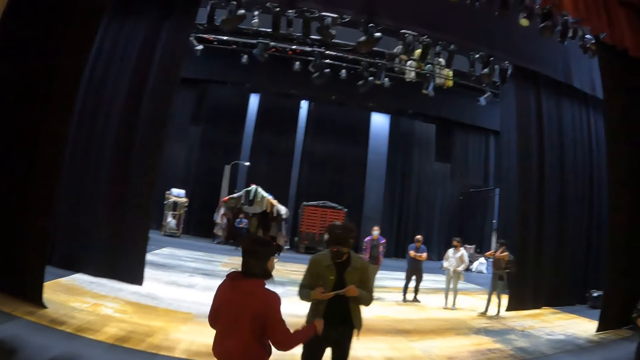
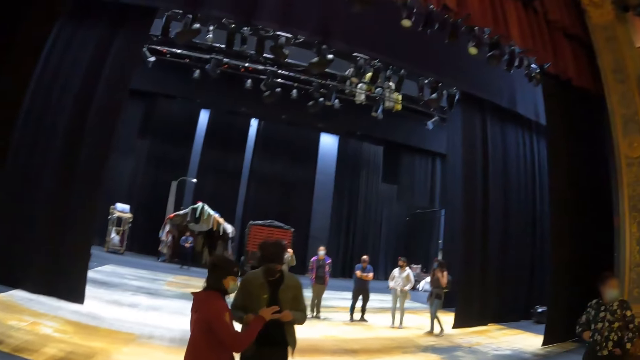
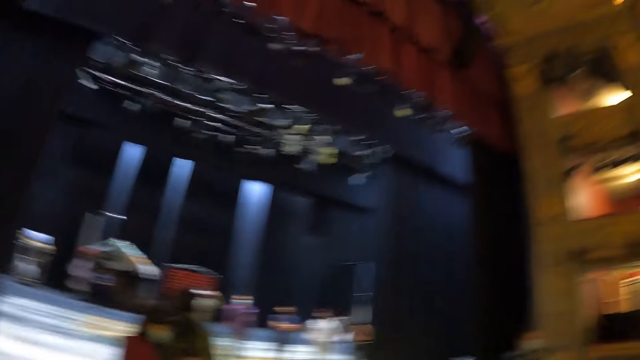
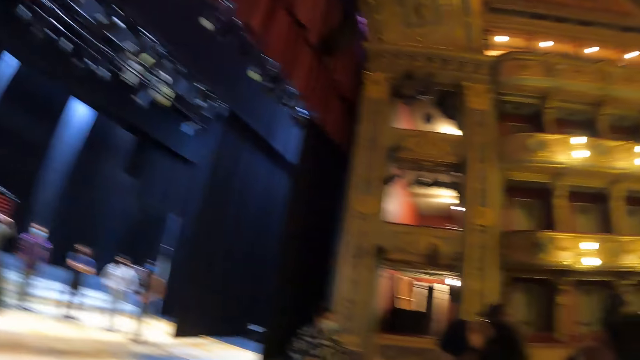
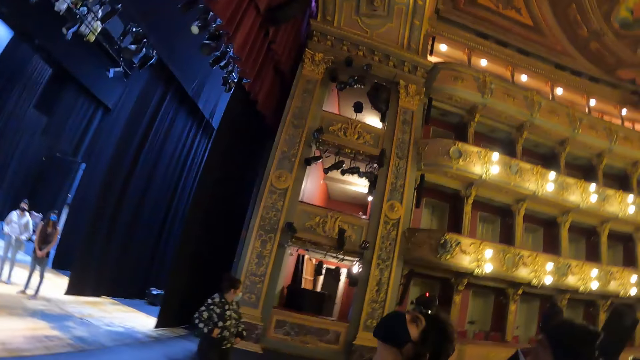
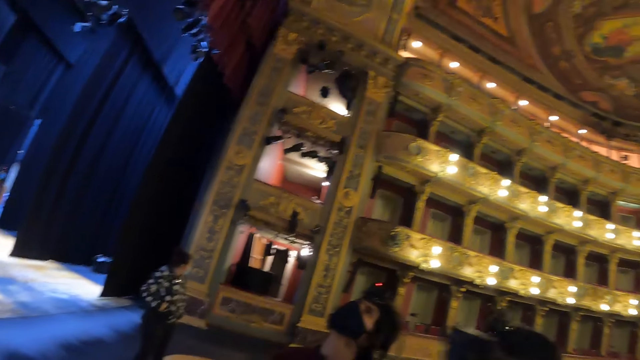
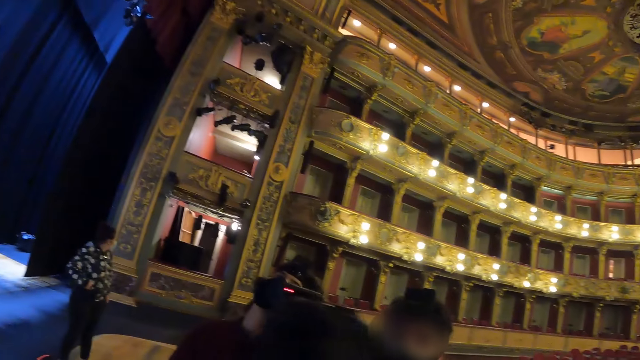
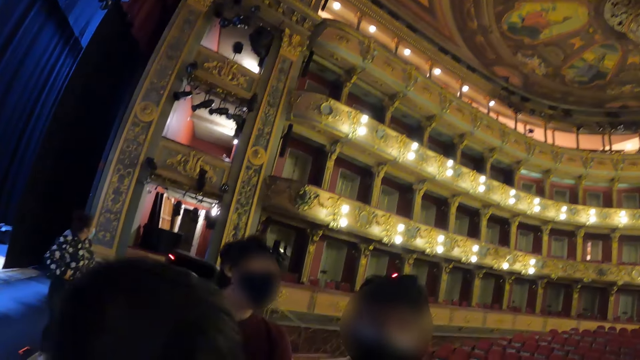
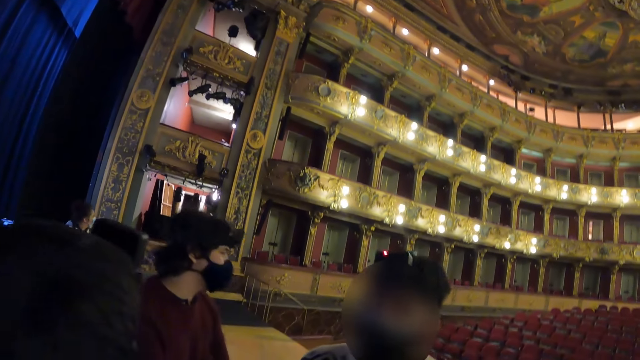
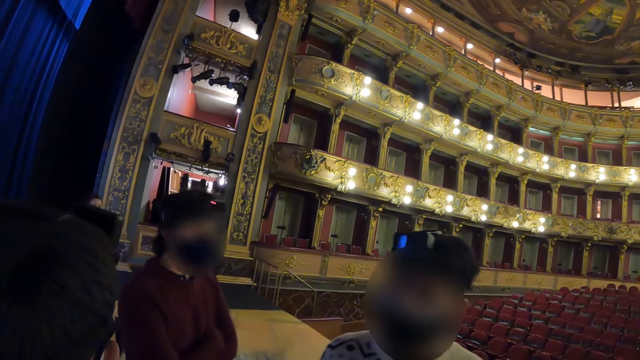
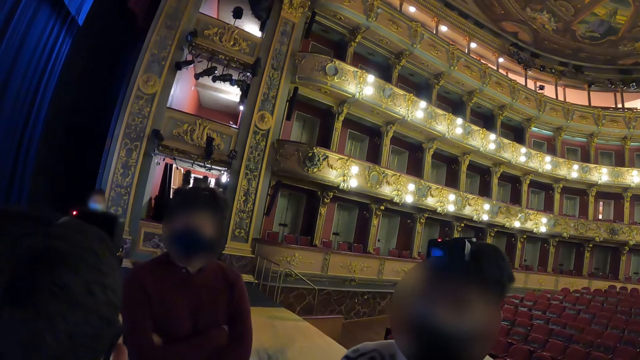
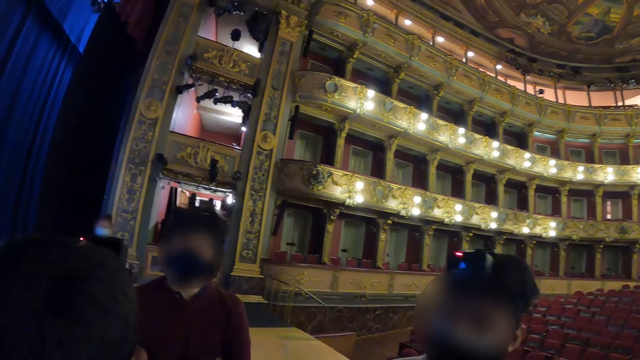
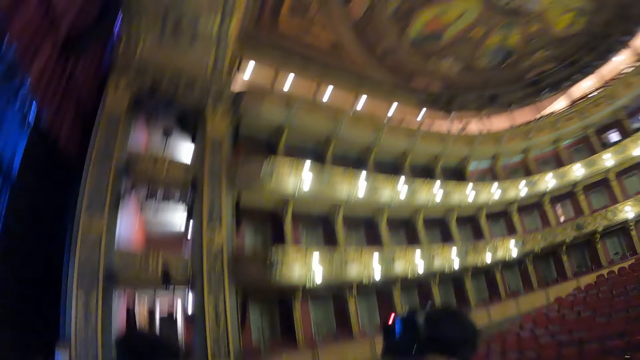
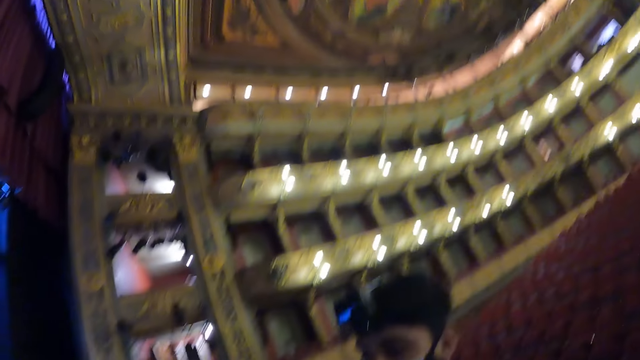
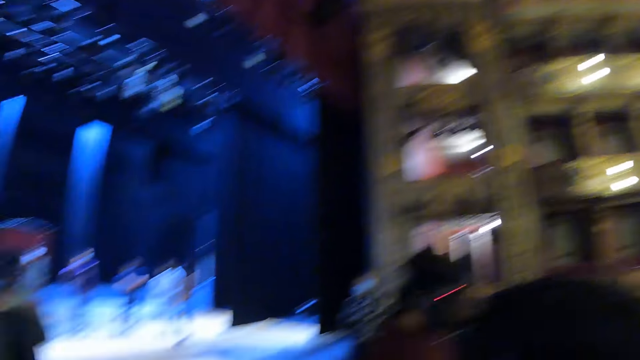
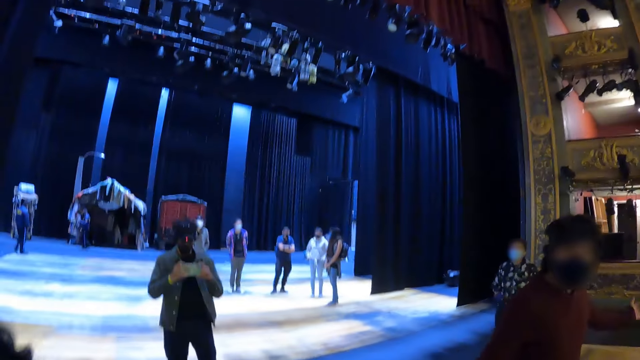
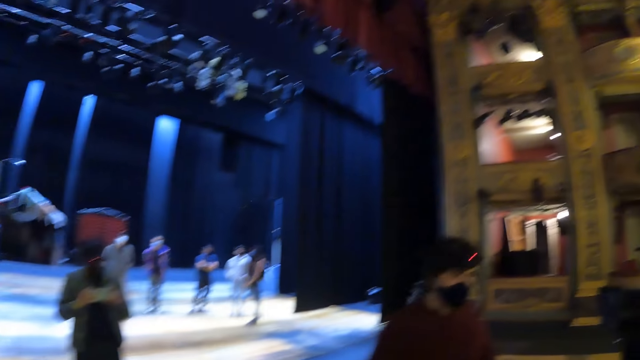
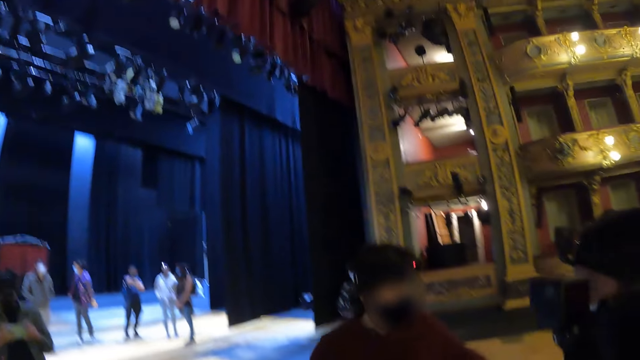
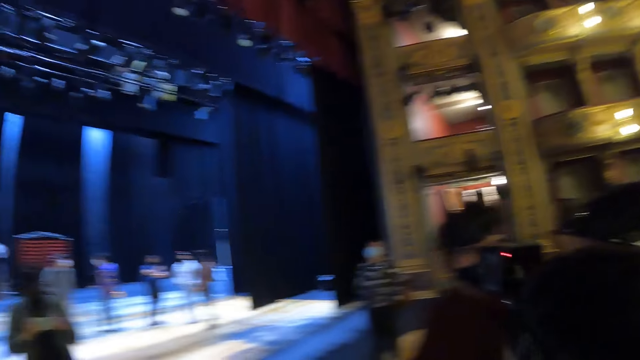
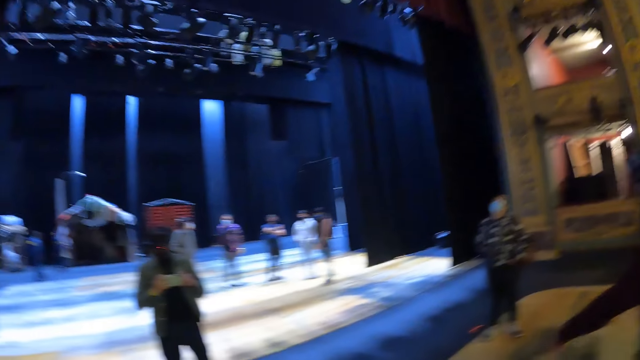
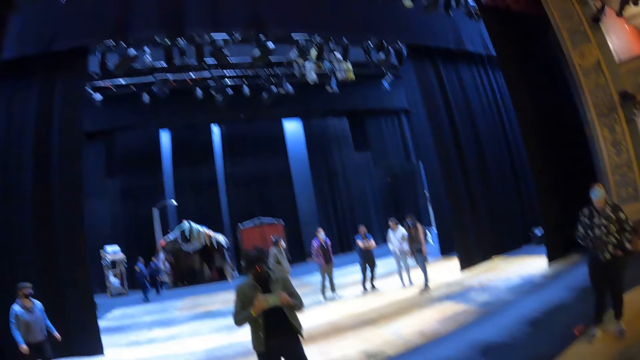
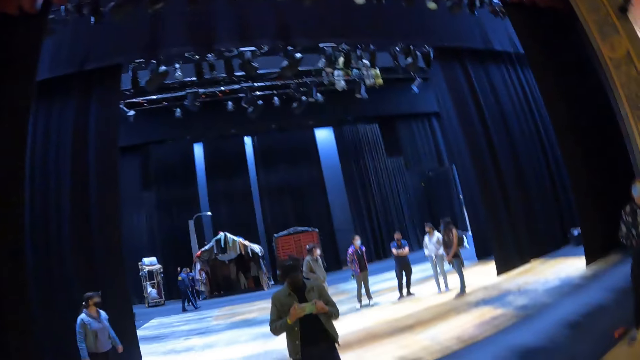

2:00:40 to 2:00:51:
The camera wearer turns around a room. They look at the people. They turn around the room.

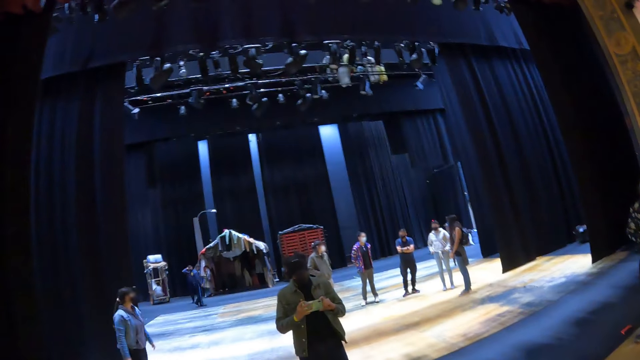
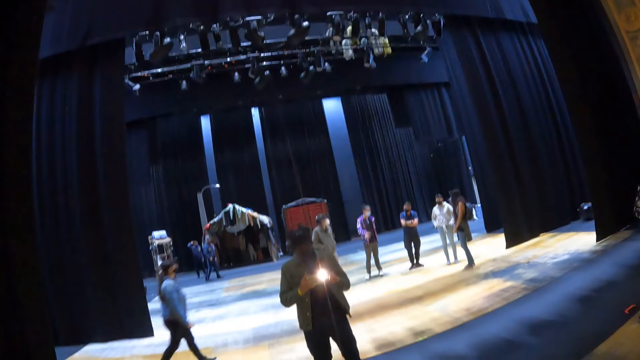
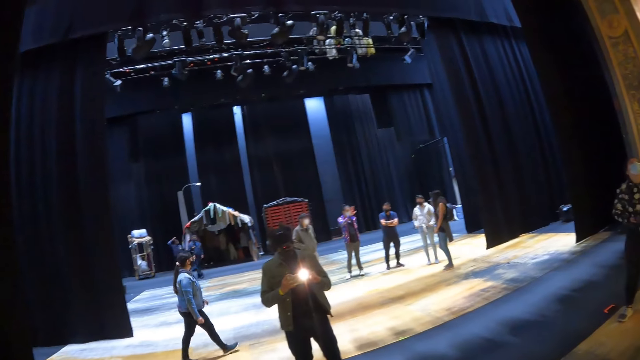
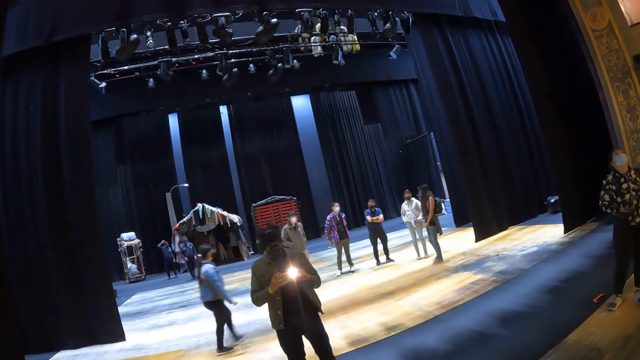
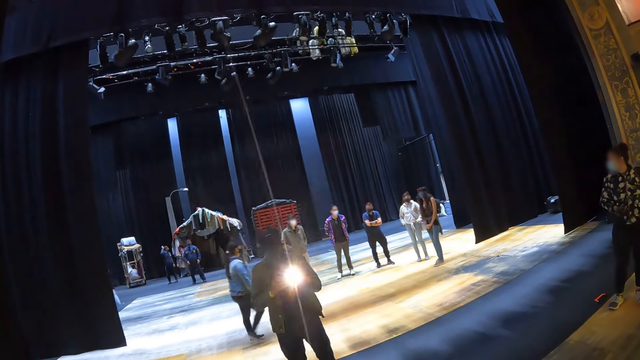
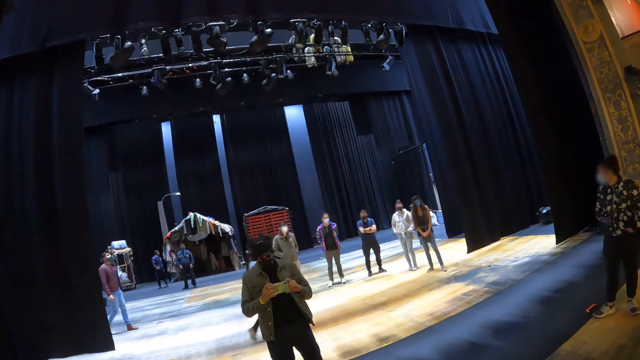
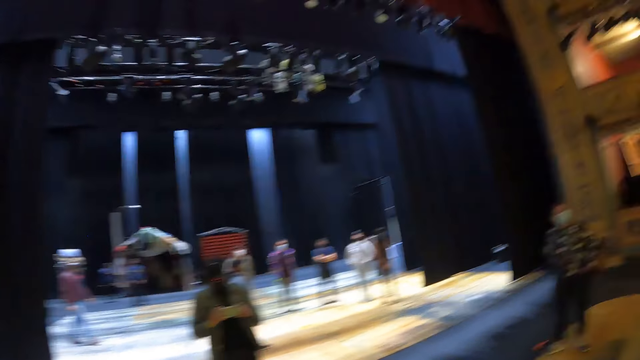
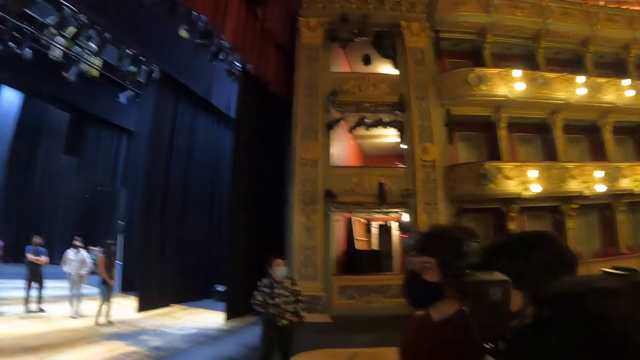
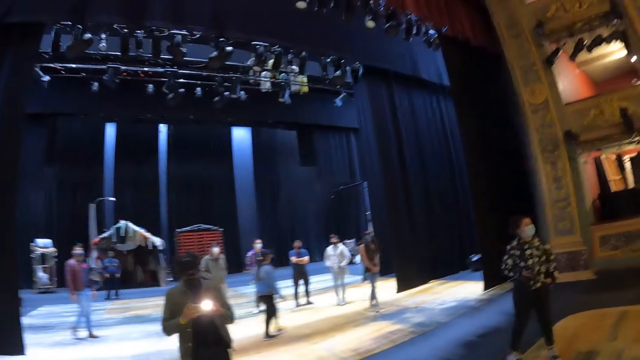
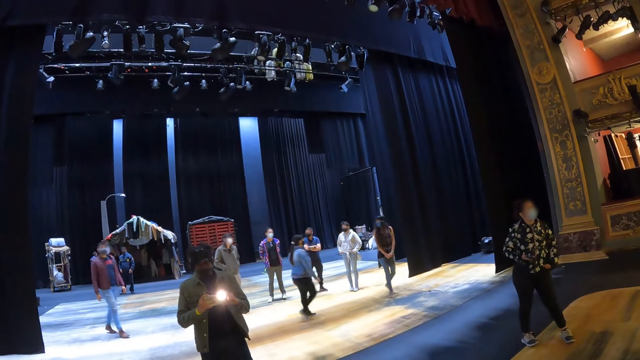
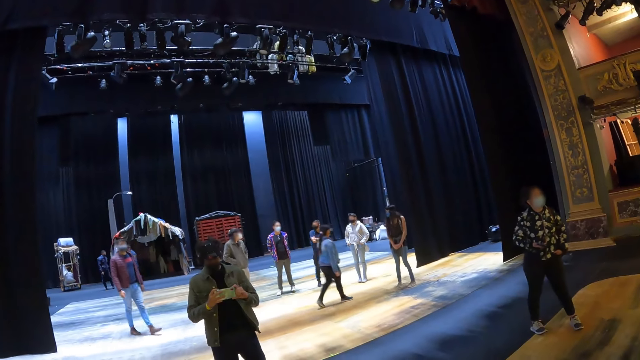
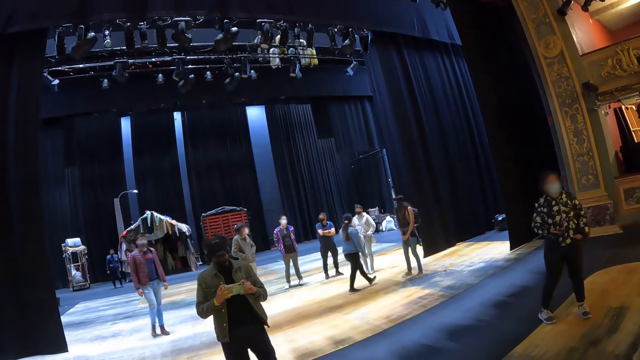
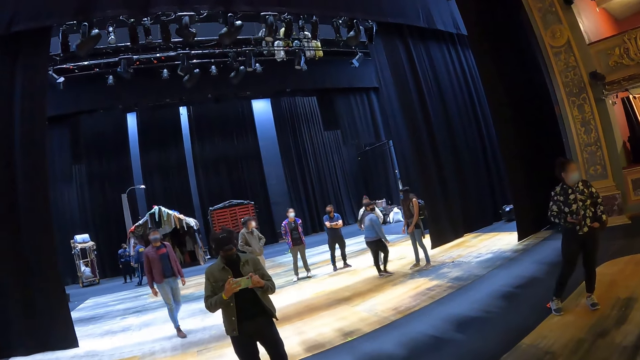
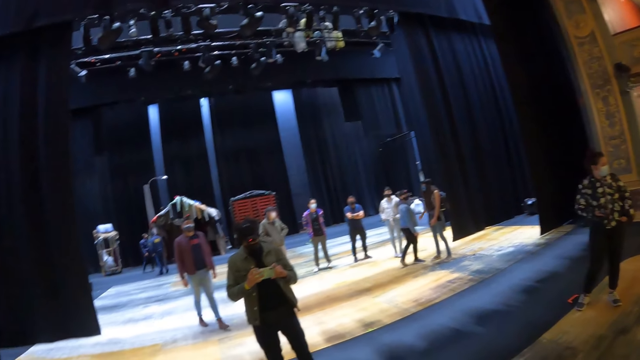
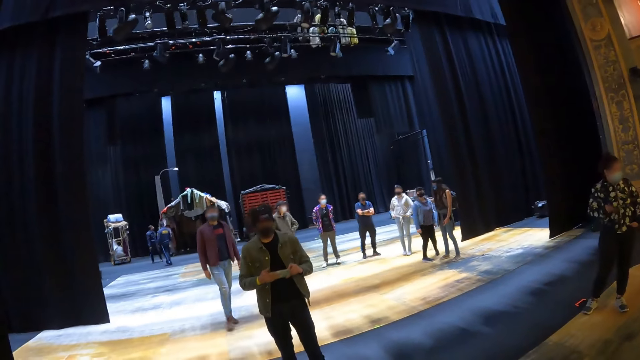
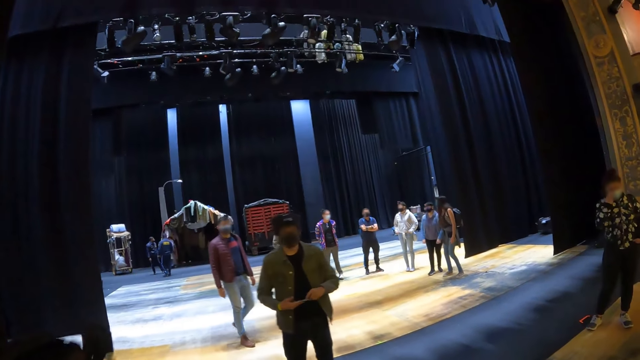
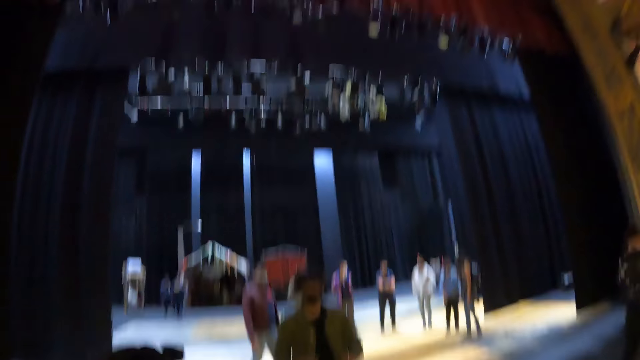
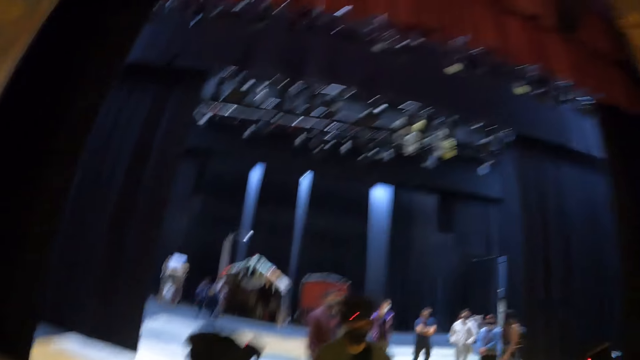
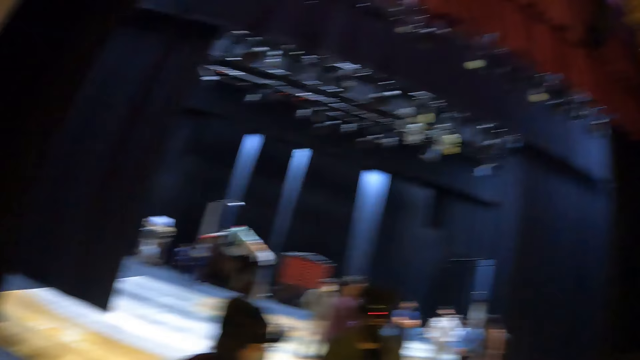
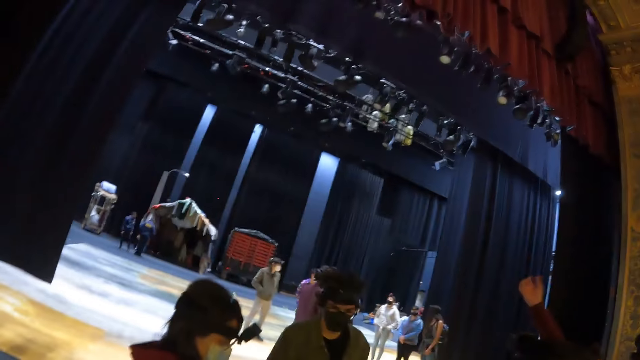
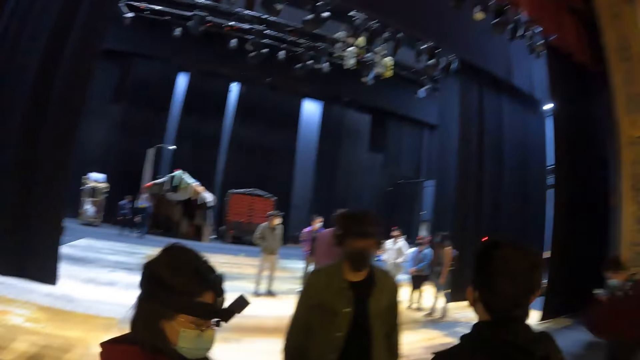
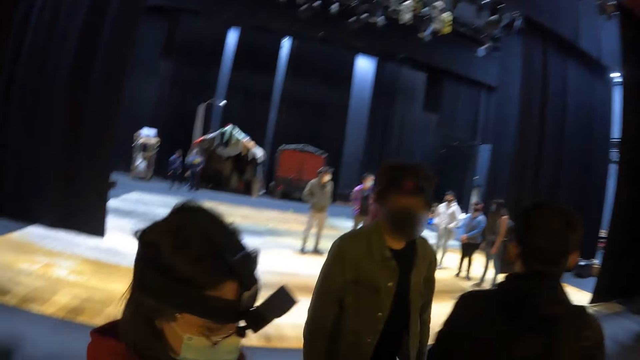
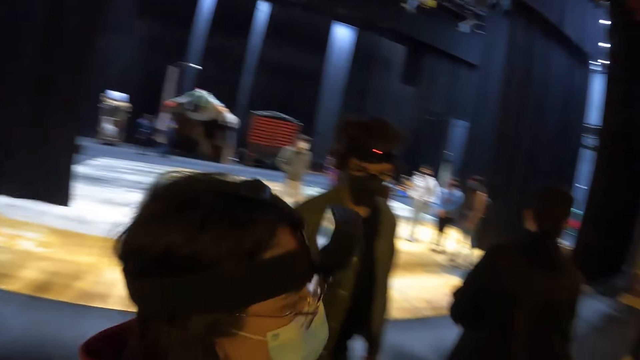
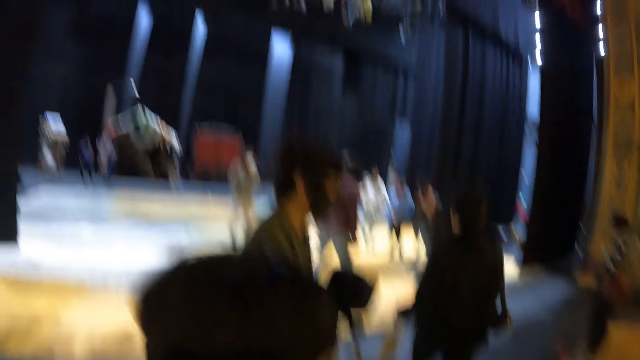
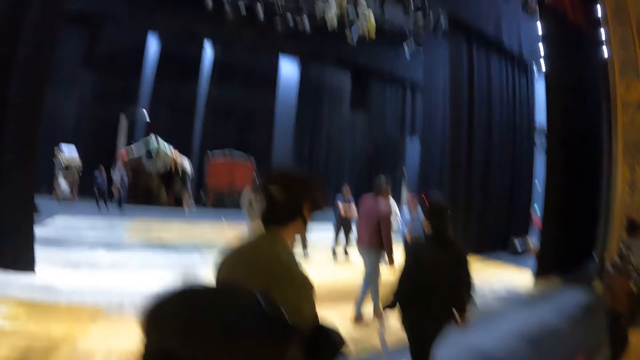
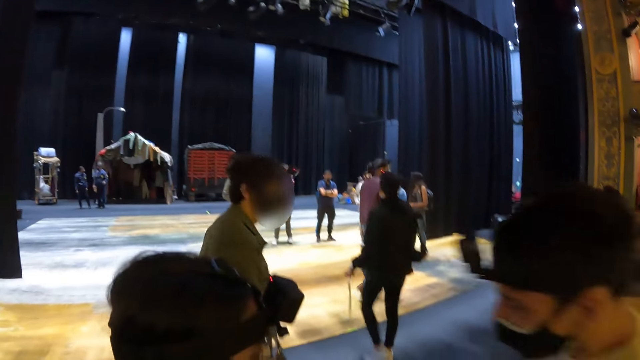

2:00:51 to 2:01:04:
The camera wearer looks at the people. They turn around a room. They look at the people. They walk in the room.
